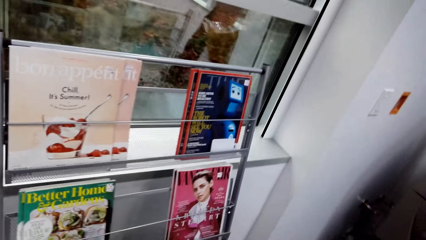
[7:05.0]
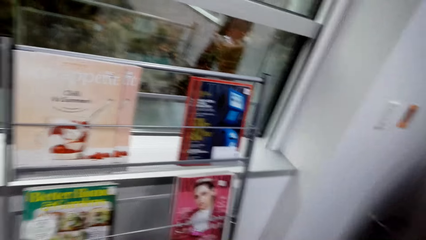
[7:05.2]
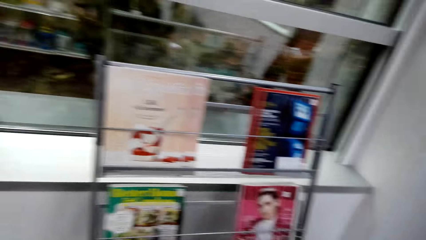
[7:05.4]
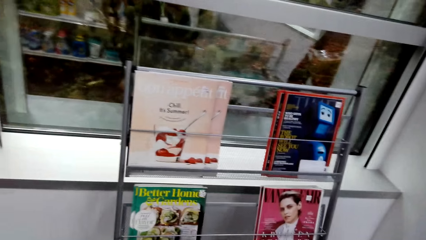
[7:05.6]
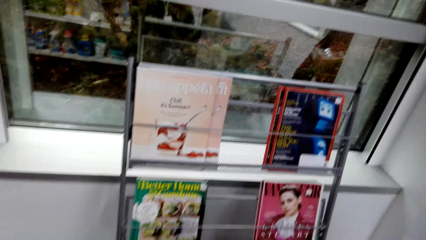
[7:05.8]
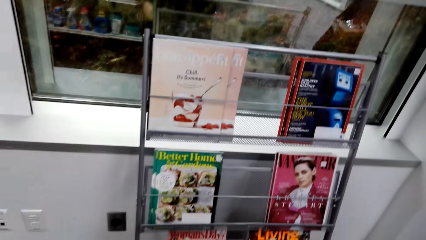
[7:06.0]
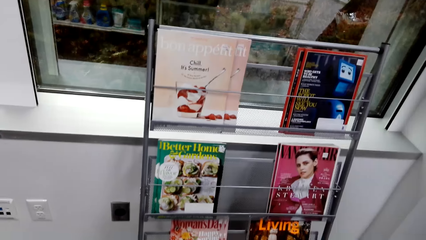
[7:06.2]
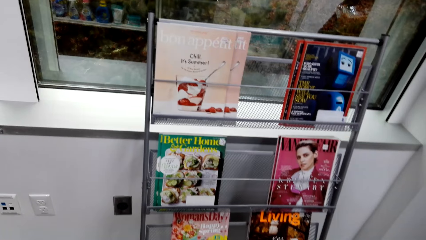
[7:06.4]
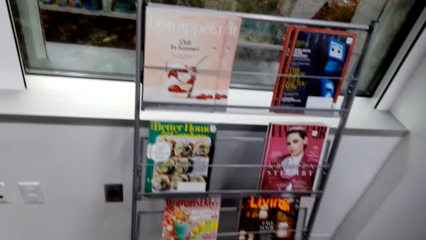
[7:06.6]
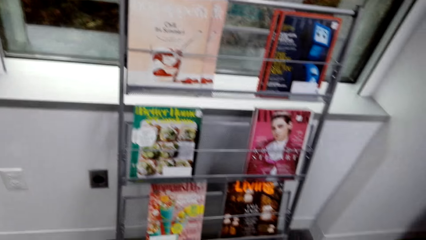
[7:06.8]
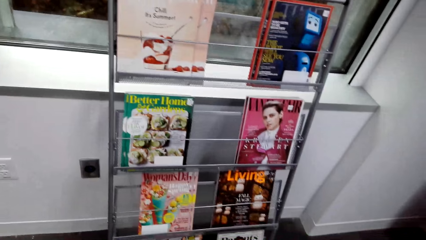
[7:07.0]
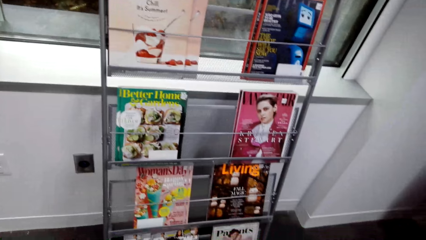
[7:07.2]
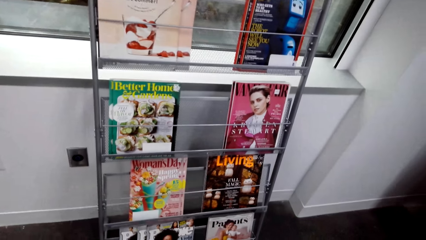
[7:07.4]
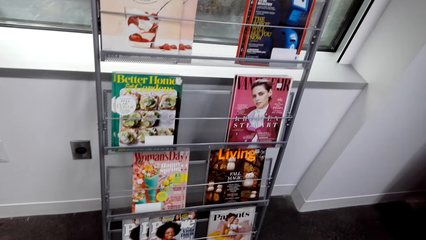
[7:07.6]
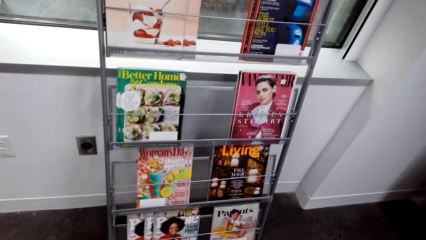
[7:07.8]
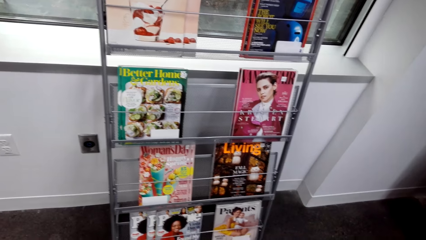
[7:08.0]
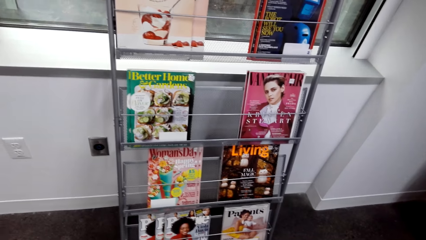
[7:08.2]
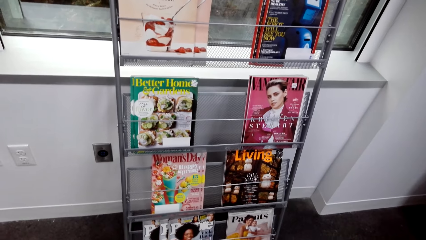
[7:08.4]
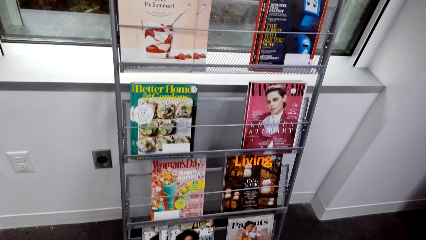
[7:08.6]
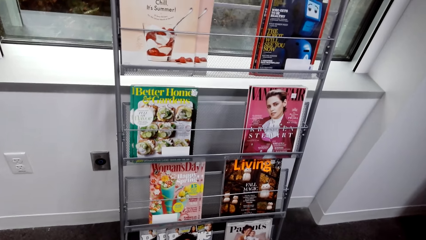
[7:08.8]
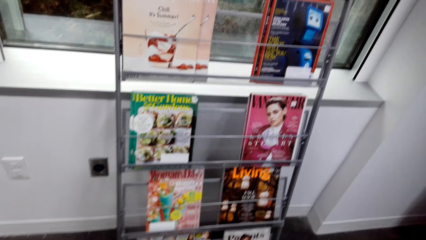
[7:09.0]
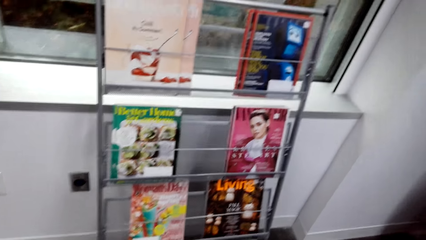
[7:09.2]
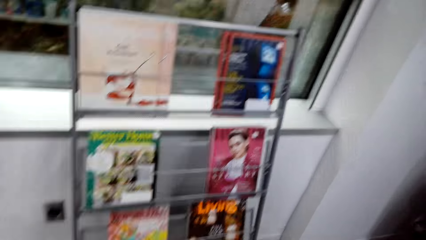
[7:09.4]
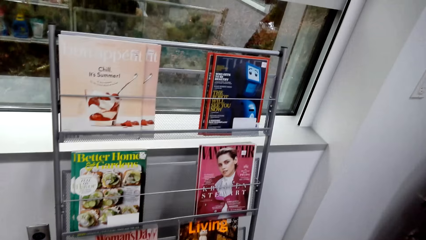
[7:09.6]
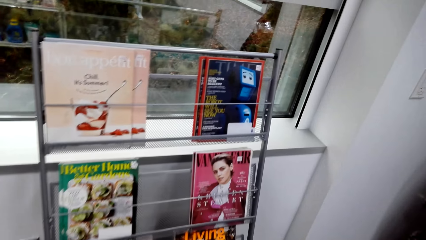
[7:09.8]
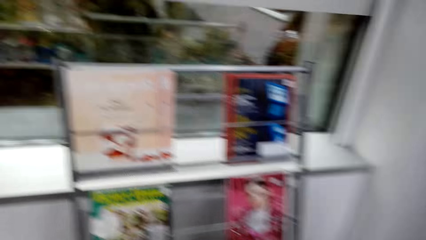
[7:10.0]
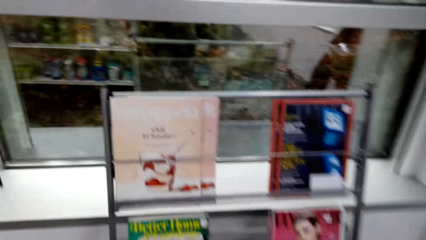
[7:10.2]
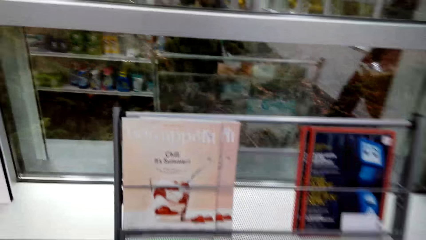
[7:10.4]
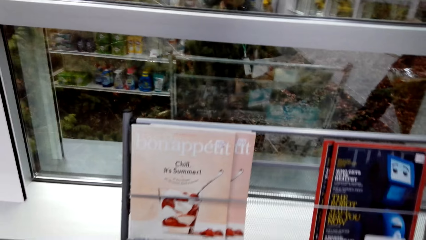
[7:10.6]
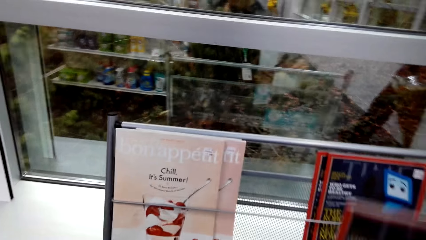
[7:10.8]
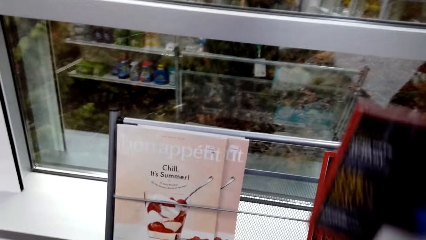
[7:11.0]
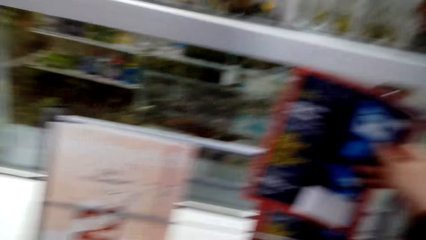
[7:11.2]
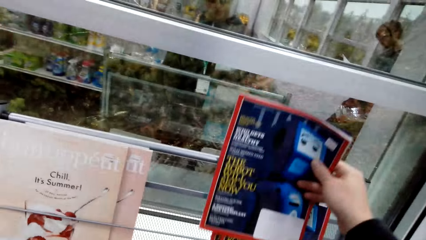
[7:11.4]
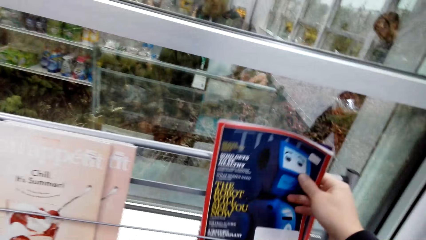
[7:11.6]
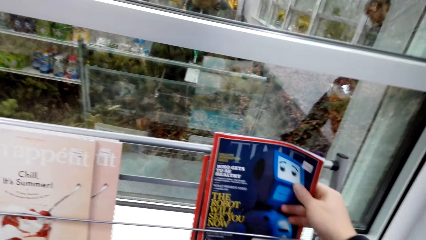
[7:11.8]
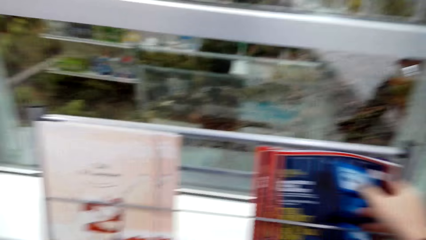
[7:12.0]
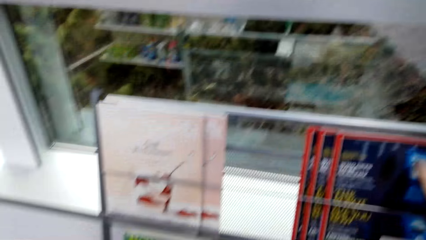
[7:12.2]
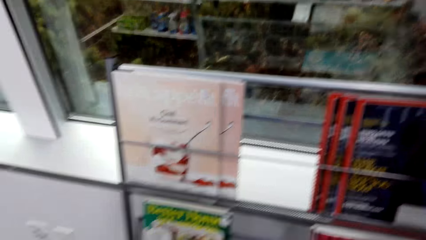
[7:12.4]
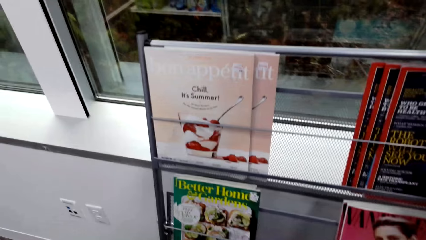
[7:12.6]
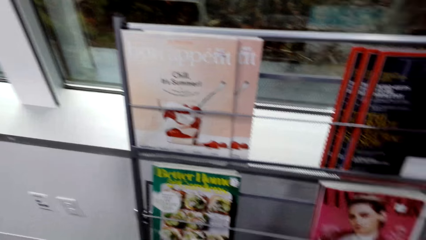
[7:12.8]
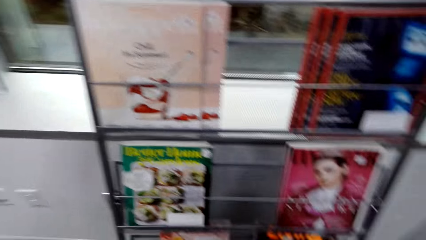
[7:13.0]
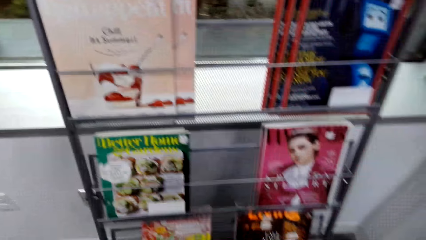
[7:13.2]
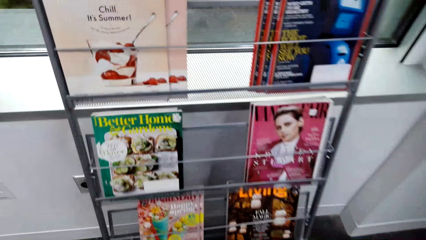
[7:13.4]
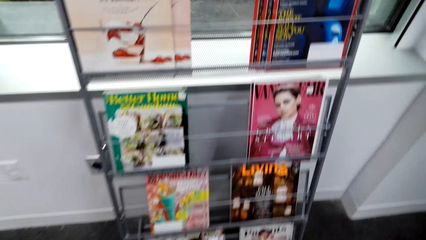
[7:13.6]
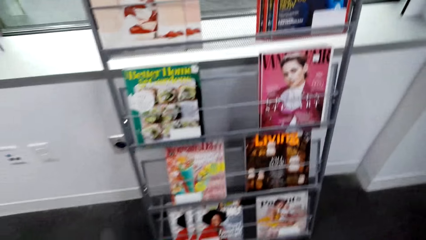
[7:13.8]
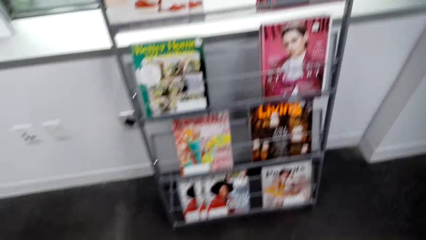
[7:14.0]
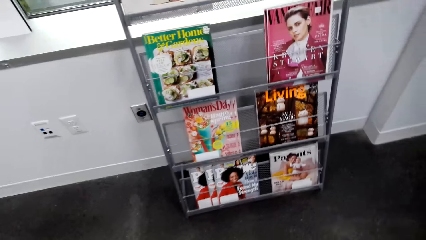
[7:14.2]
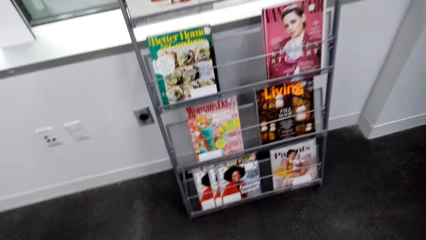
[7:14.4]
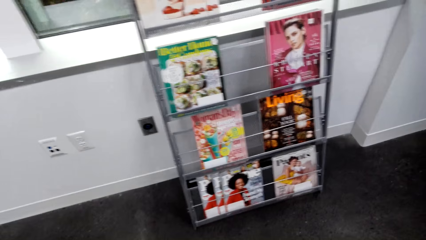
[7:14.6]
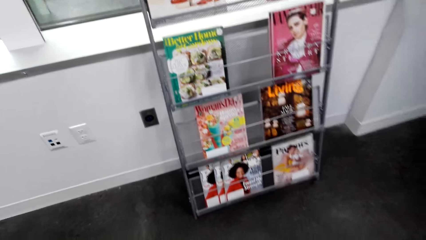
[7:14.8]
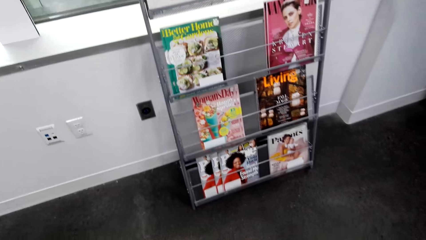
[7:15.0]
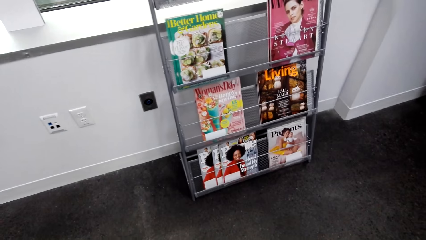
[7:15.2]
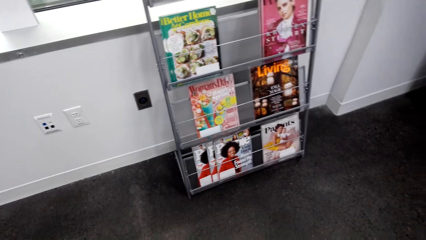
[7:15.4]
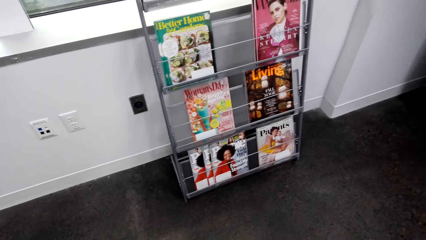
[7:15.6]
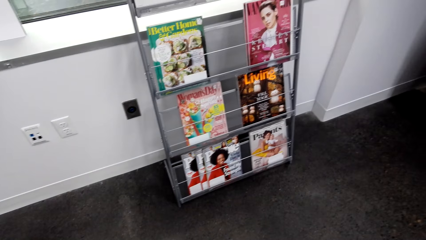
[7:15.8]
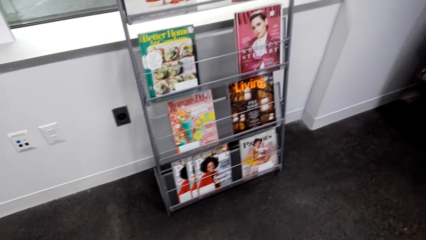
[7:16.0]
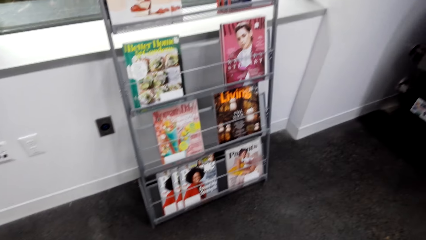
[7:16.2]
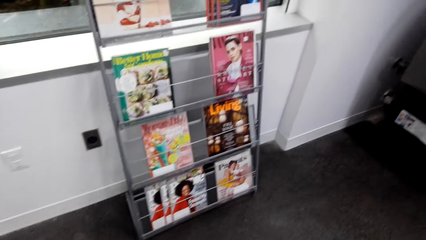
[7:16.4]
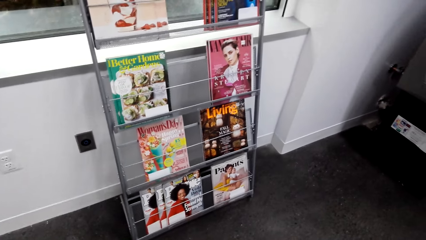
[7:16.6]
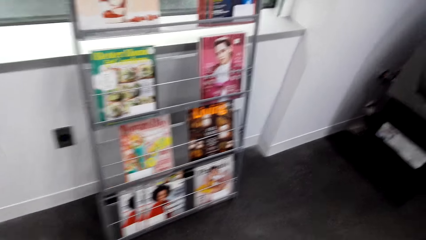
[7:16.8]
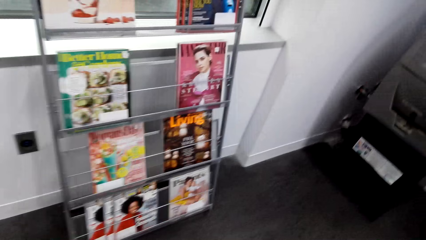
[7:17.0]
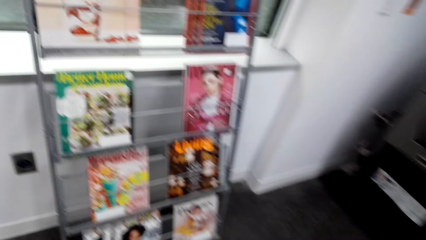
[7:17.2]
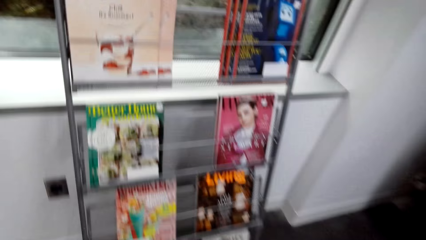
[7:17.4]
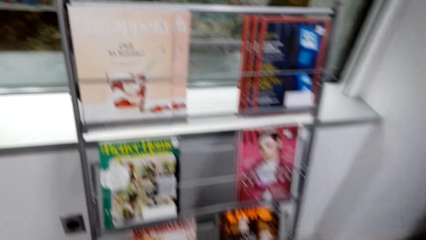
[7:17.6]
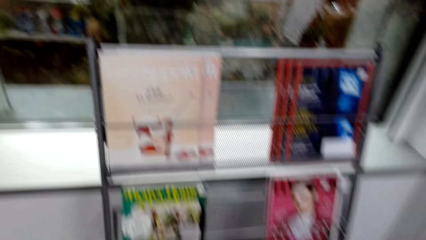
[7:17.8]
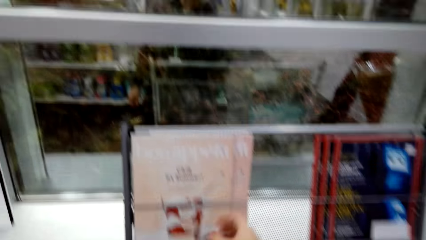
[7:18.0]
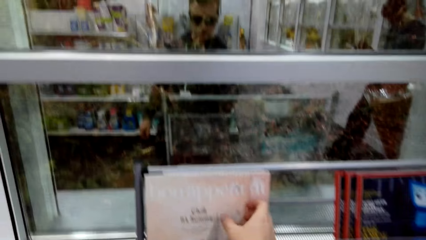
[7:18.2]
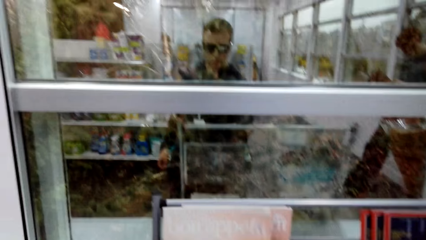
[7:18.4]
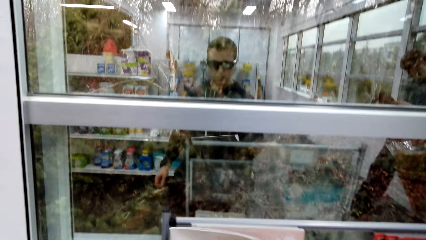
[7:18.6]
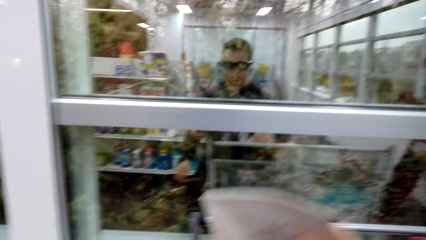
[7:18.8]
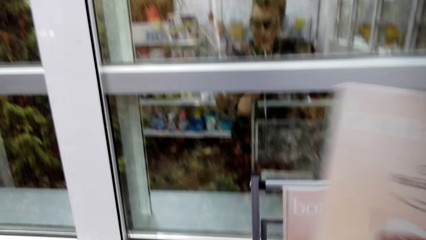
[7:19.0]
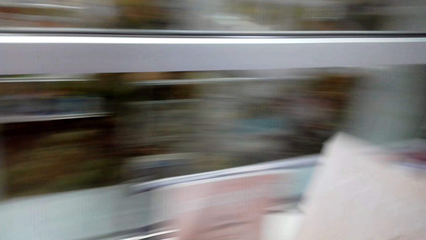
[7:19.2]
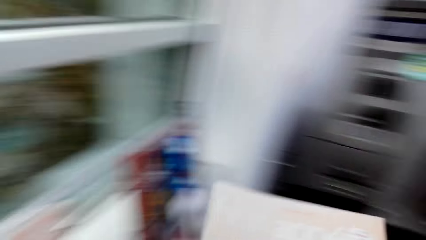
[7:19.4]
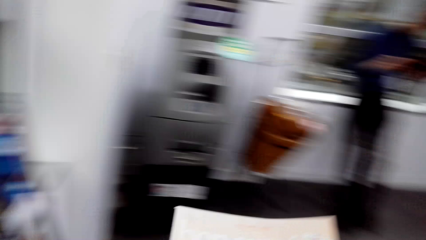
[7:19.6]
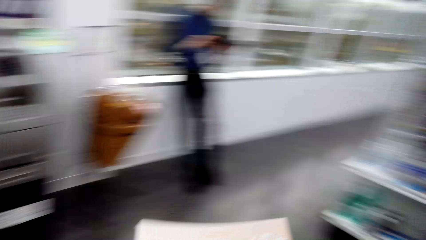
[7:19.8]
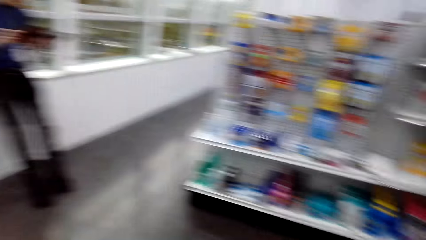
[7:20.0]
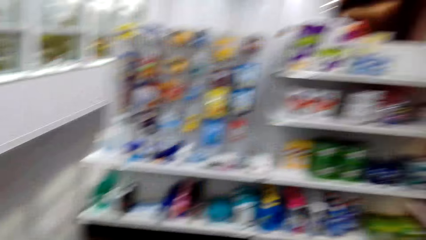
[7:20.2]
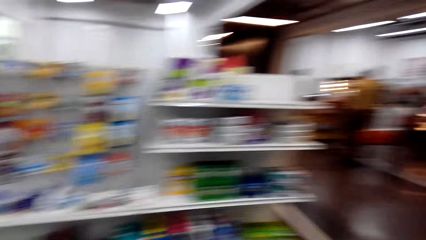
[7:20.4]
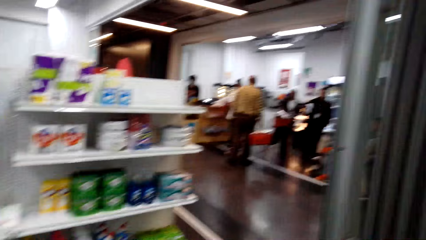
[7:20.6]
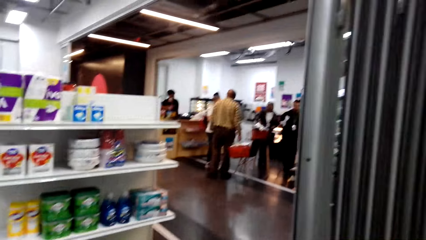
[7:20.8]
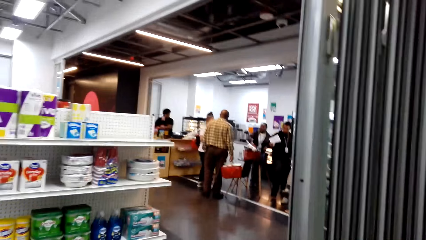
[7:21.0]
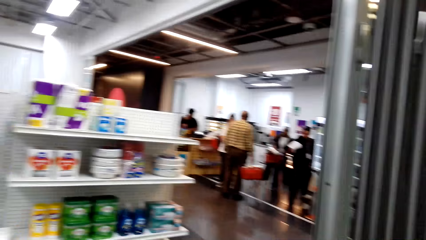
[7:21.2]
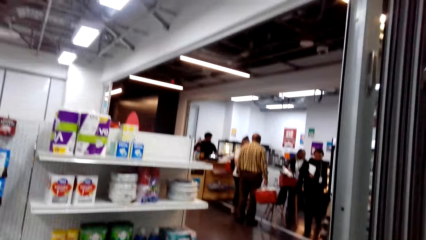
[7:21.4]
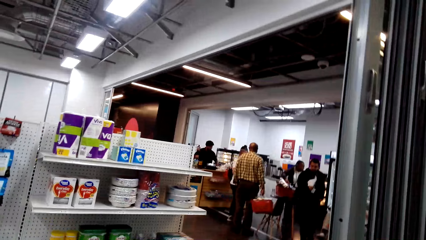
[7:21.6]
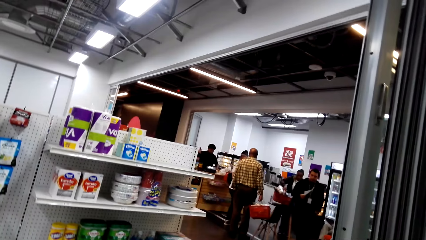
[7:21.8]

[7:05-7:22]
The camera wearer puts the booklet on the display rack. They walk around. They pick up another booklet from the display rack. They walk around.
